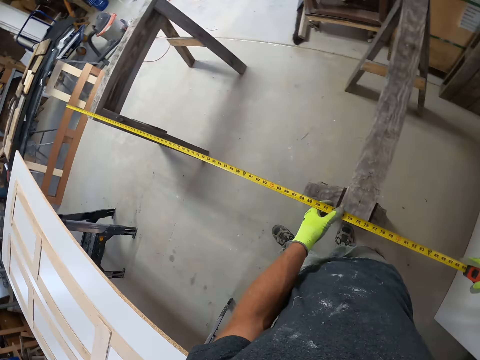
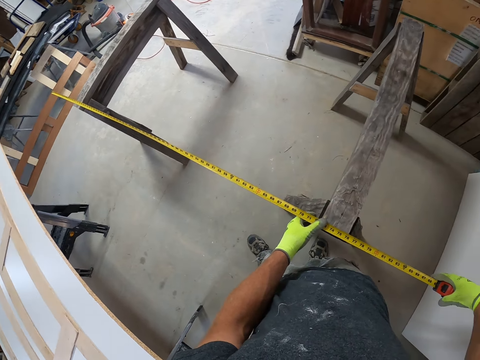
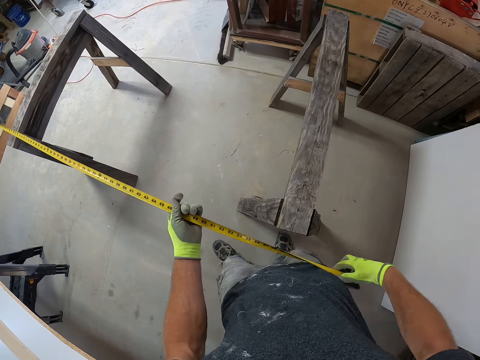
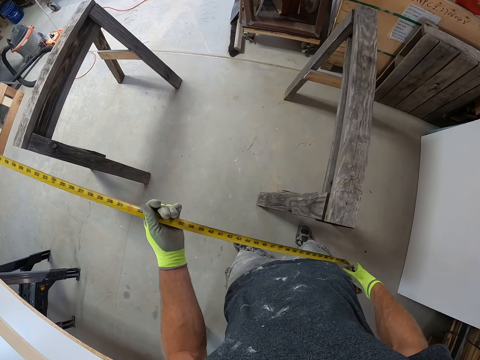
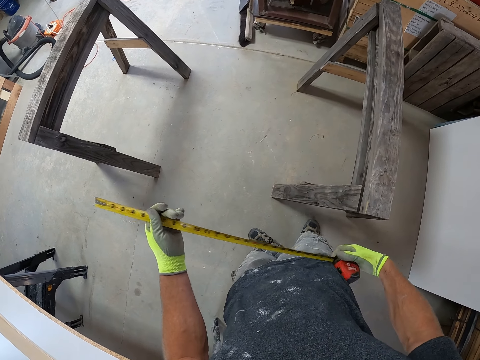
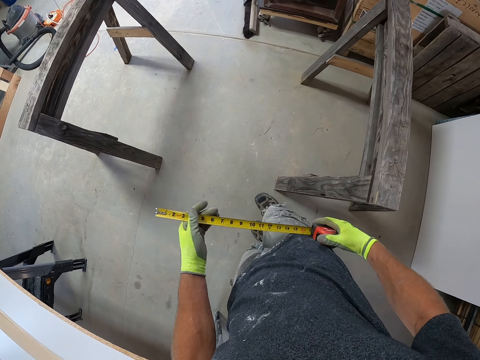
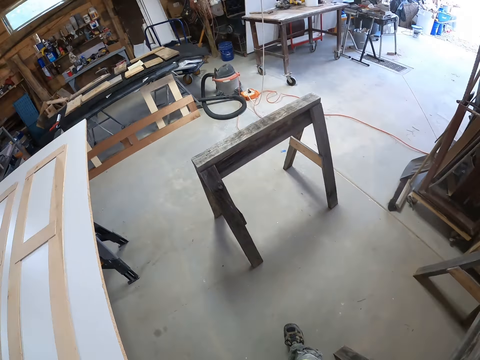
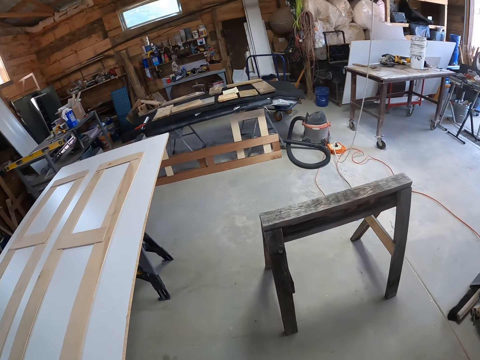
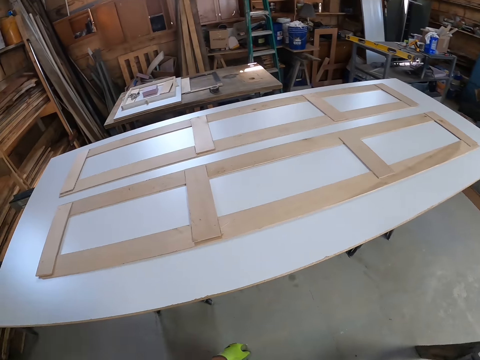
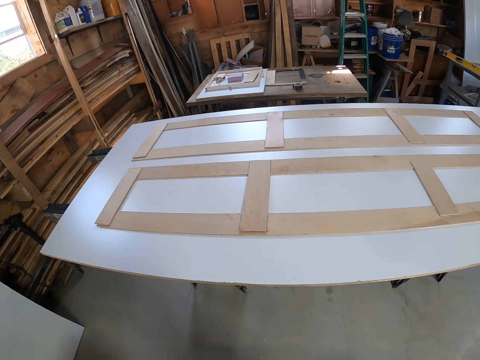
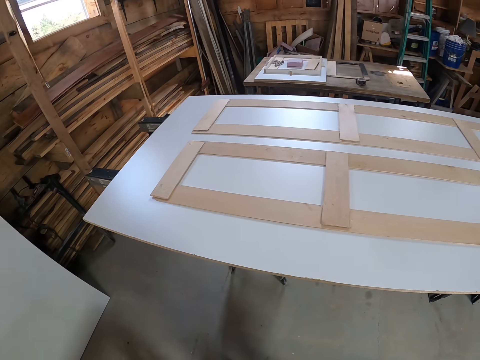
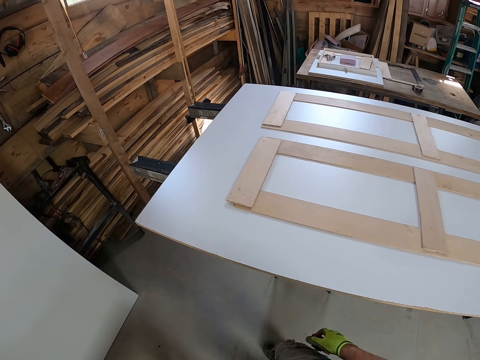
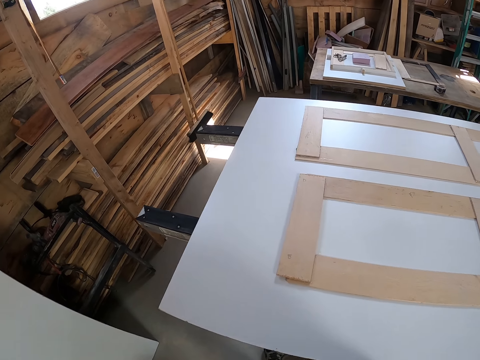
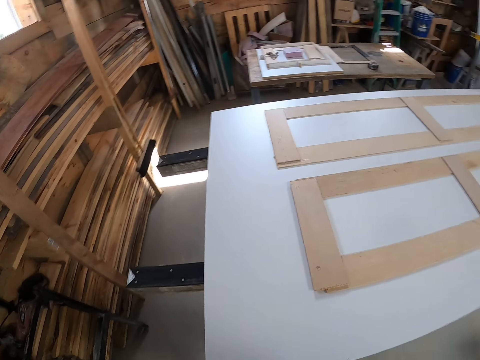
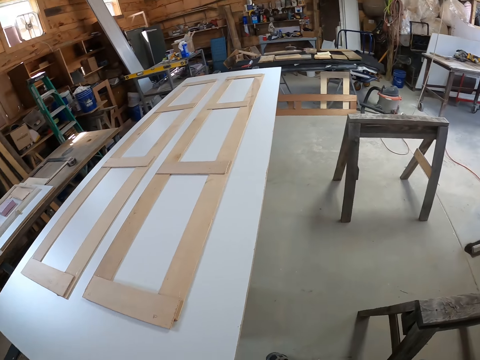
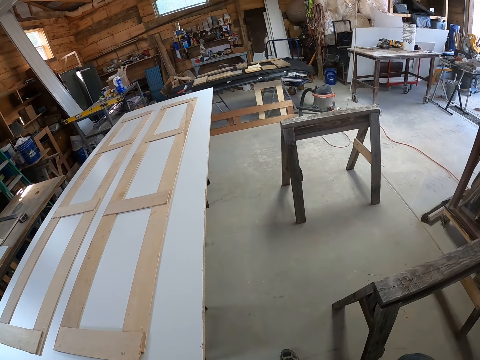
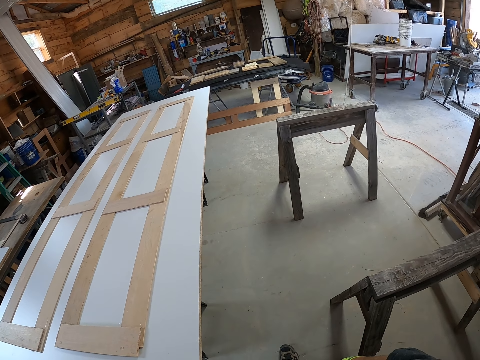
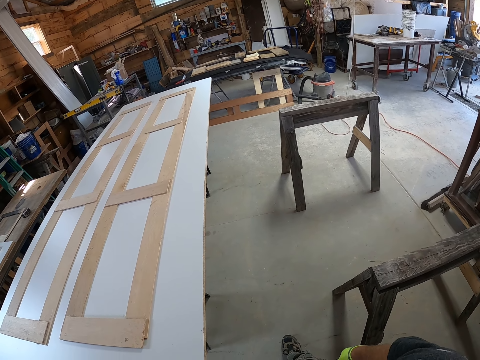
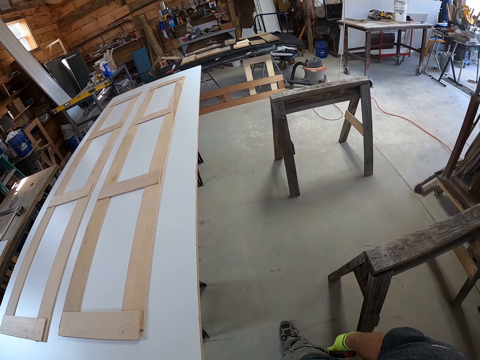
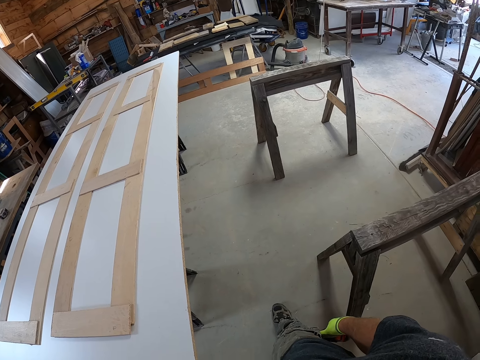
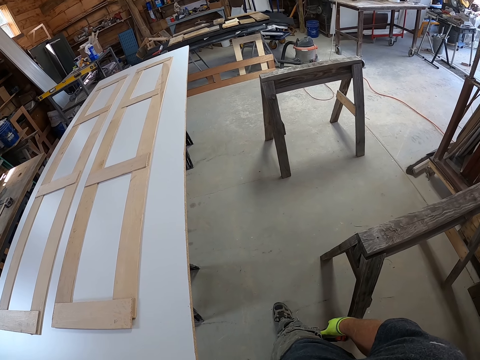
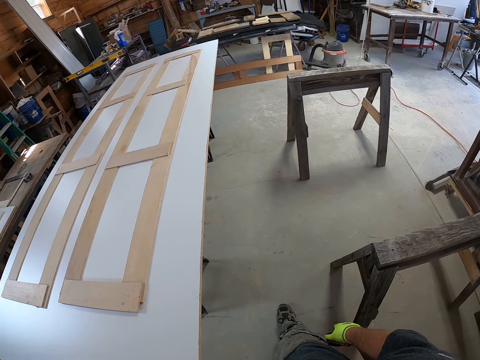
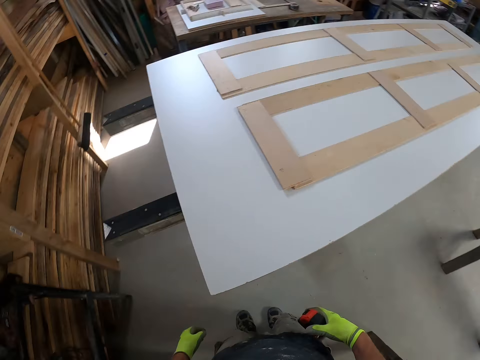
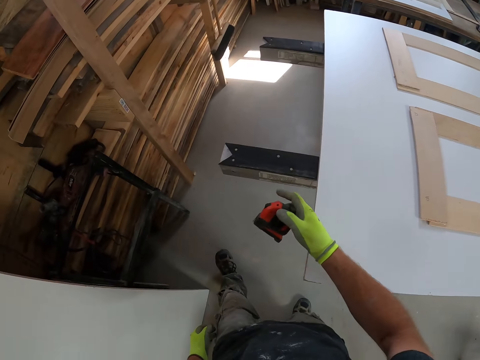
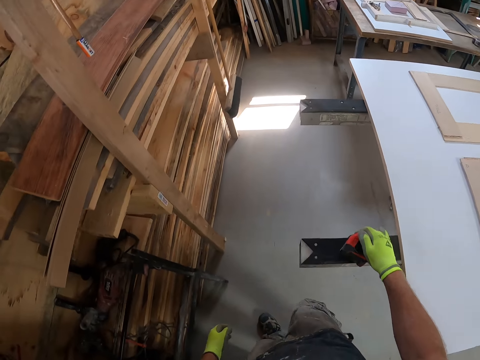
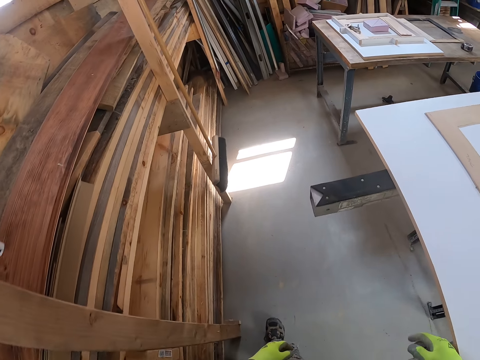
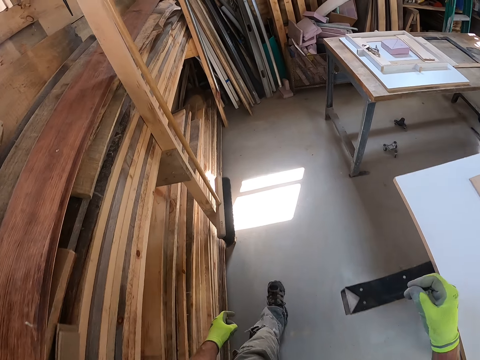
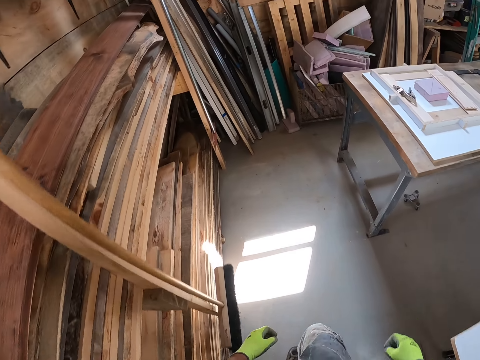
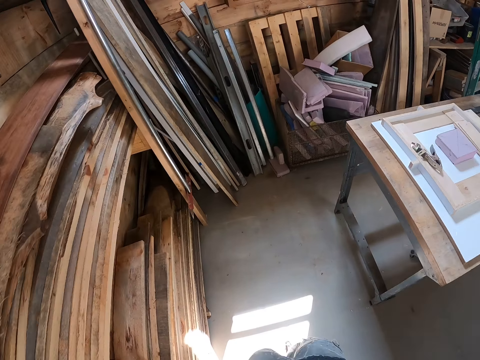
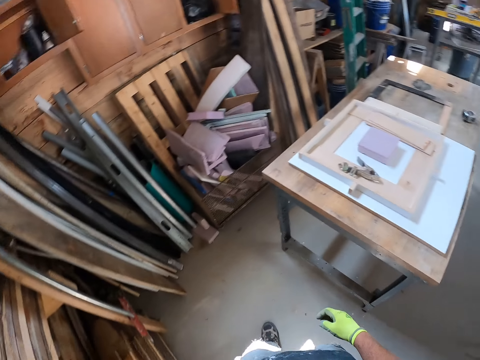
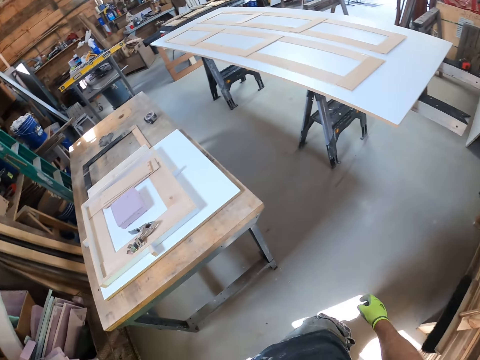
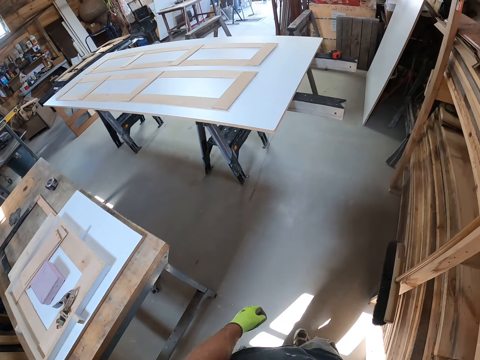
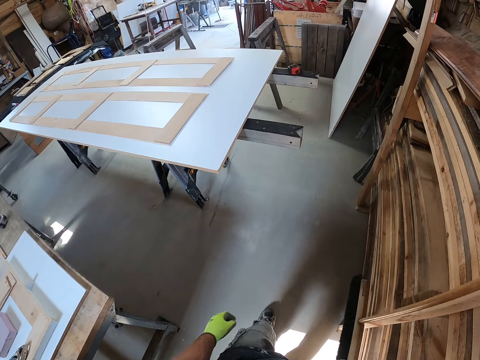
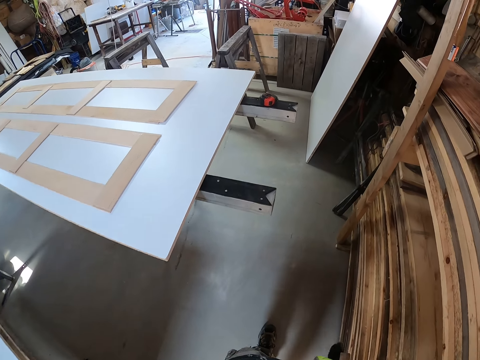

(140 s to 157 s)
The camera wearer folds the measuring tape. They walk around the workshop and look around the workshop. They drop the measurement tape on top of the table. They walk around the workshop.

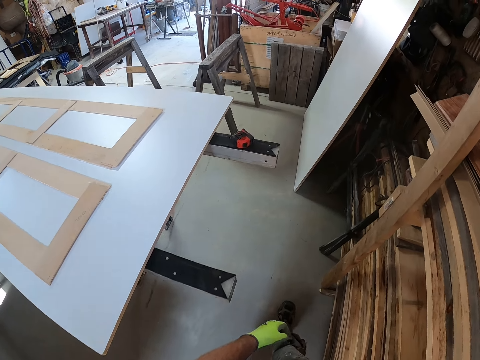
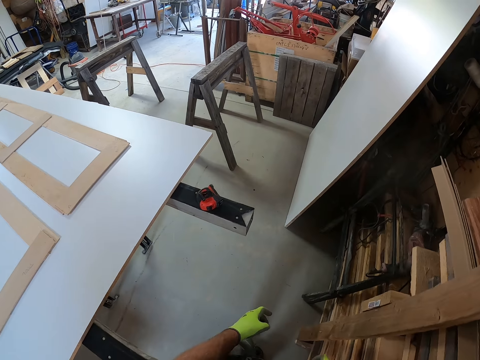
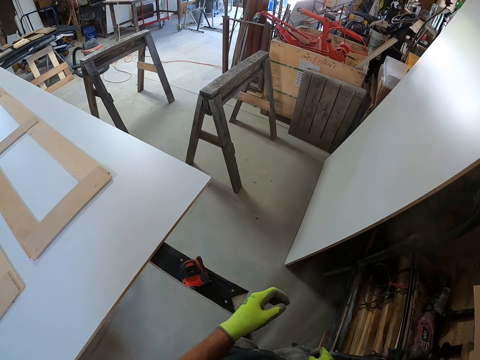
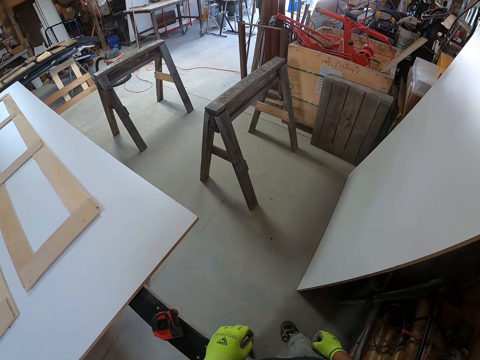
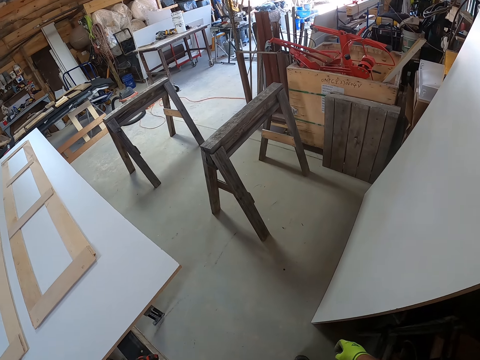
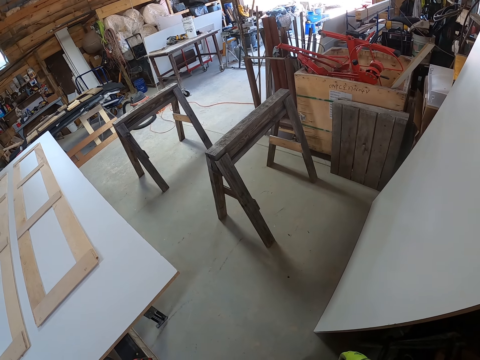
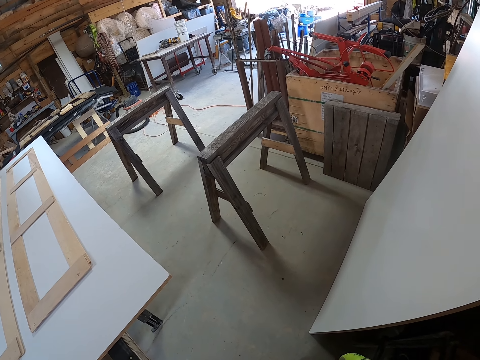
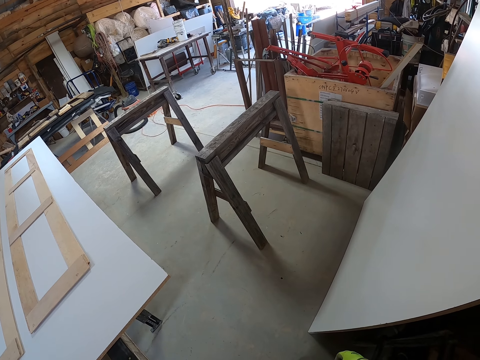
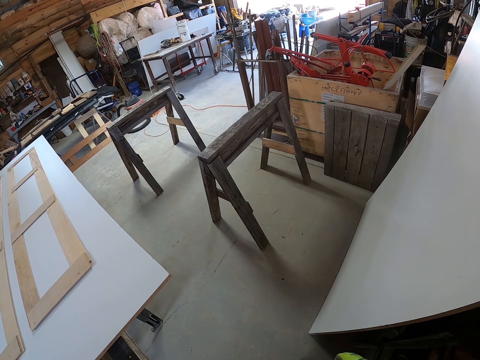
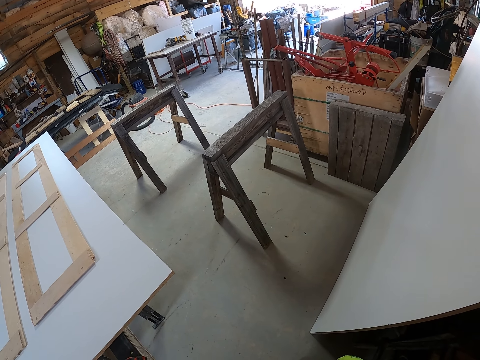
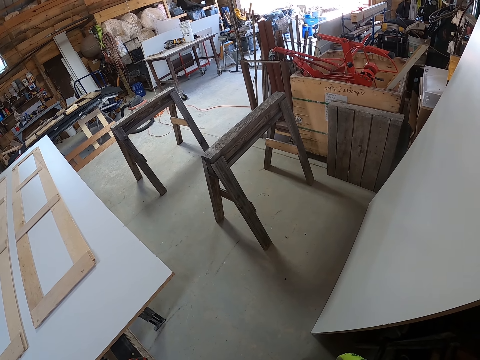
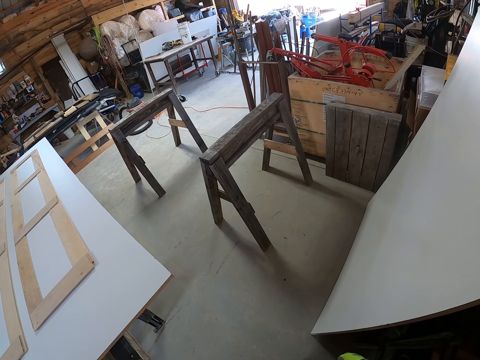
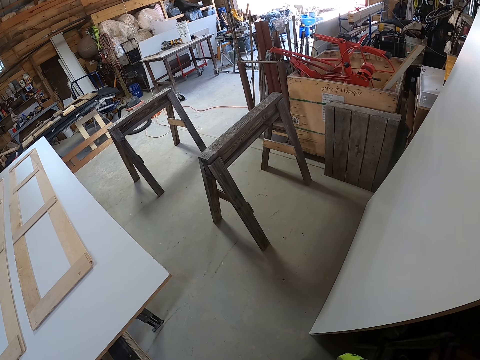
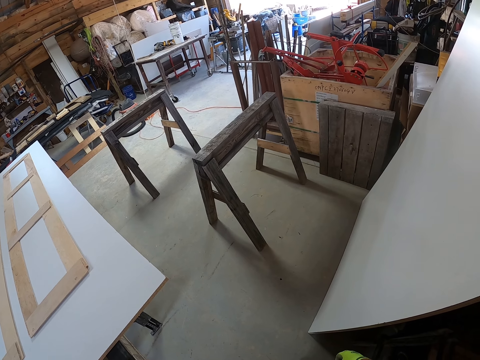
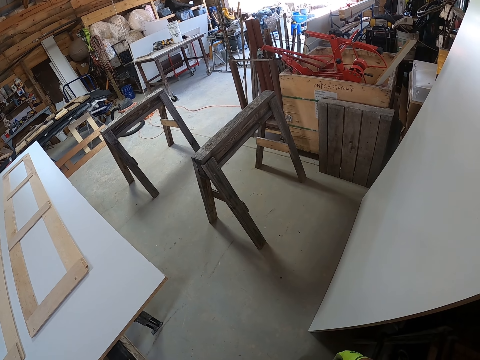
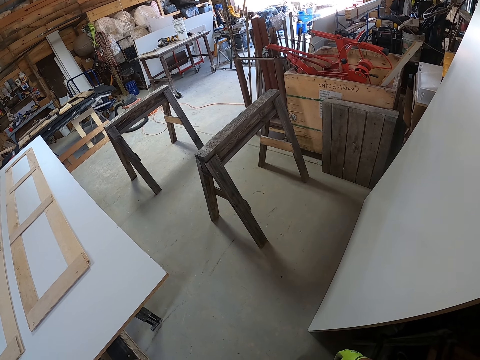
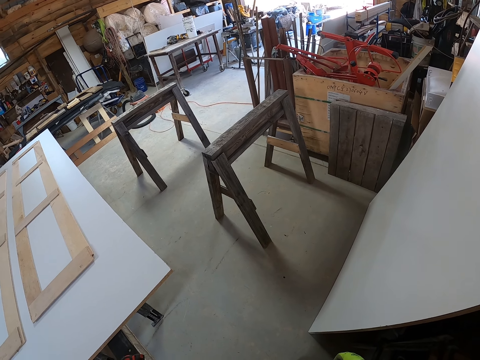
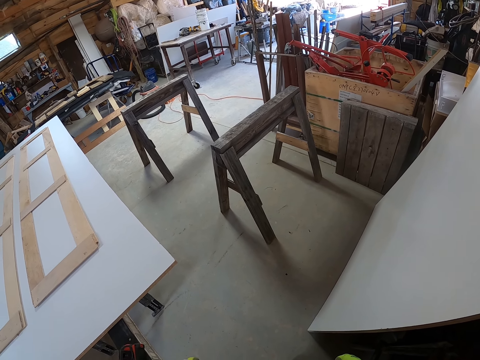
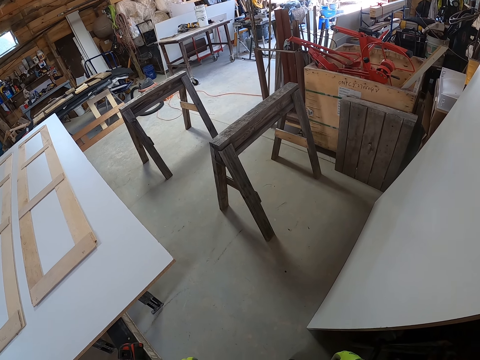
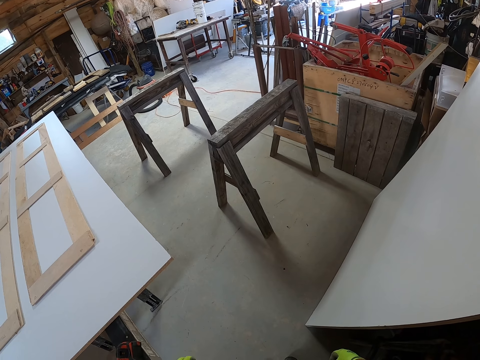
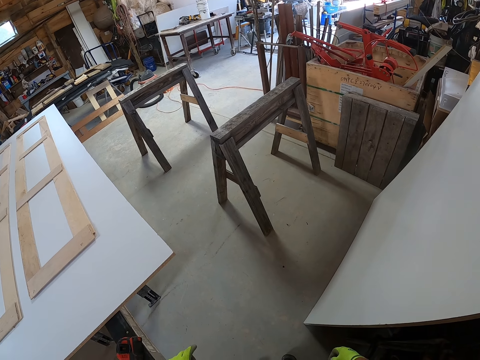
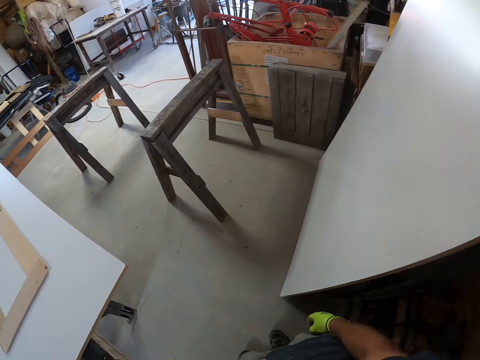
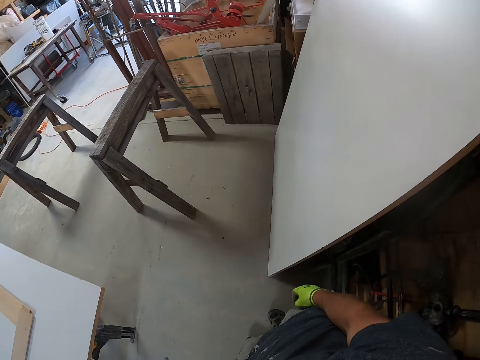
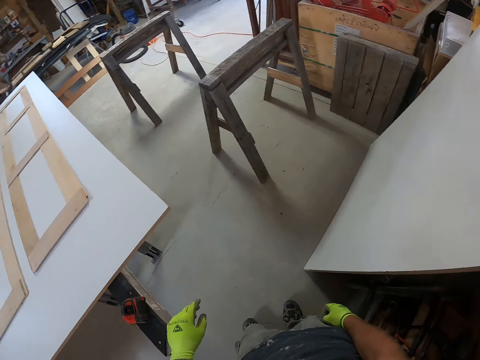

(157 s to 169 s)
The camera wearer looks around the workshop.
